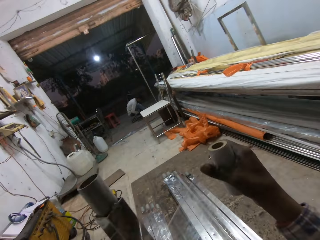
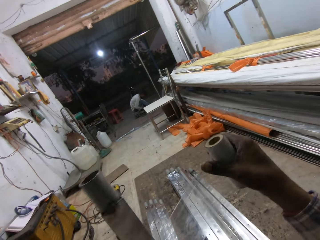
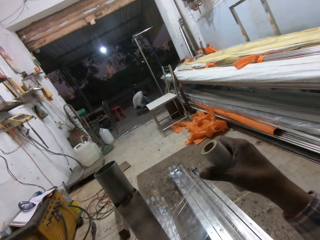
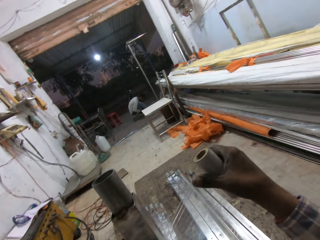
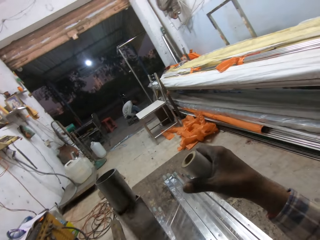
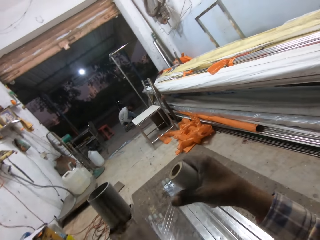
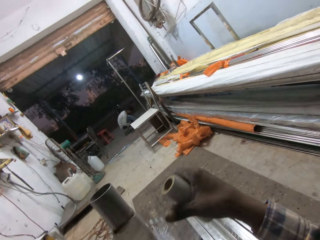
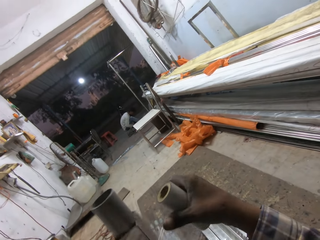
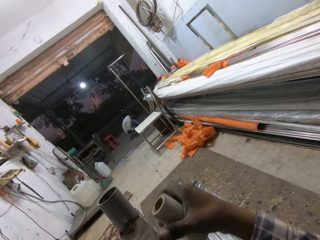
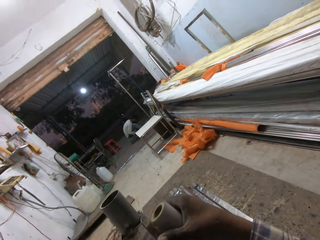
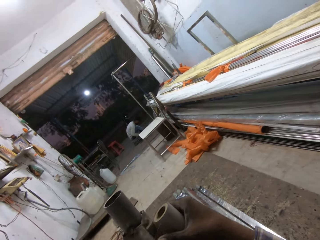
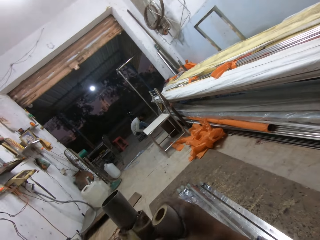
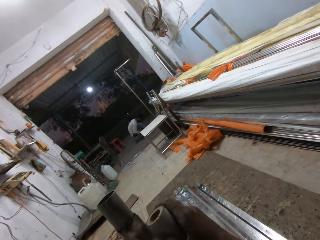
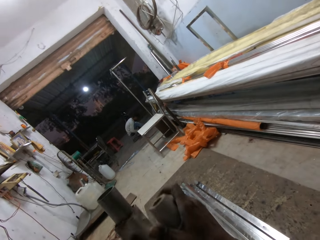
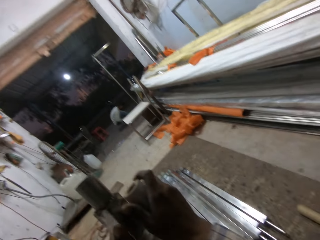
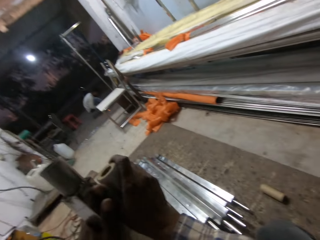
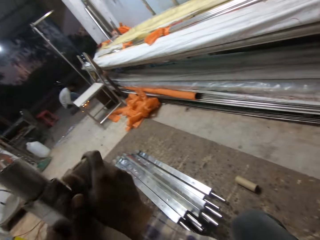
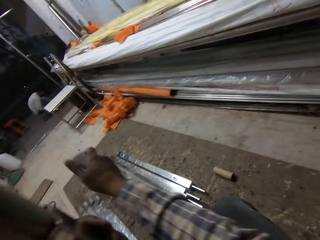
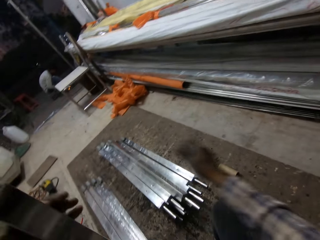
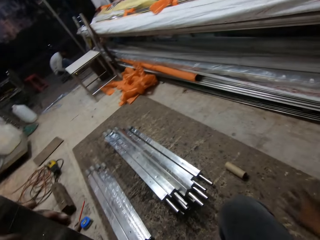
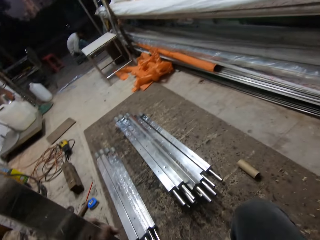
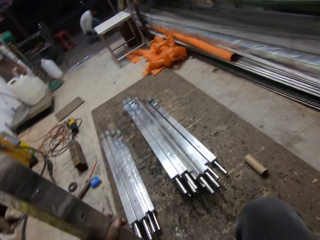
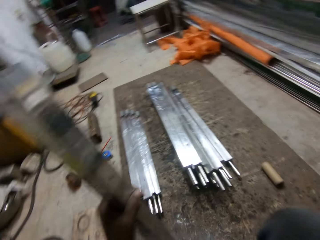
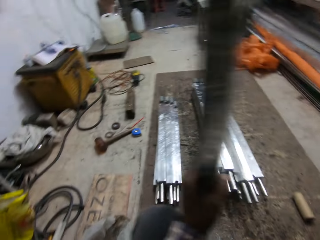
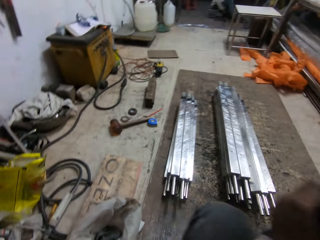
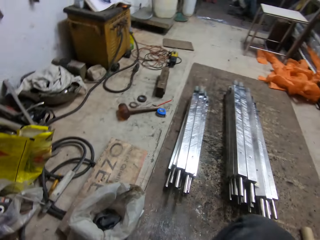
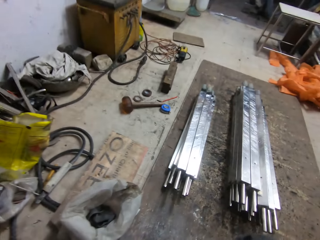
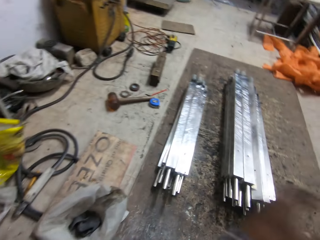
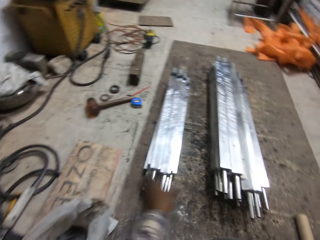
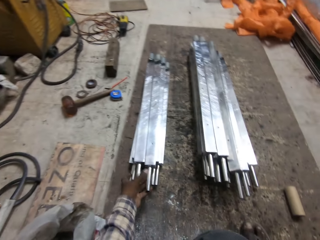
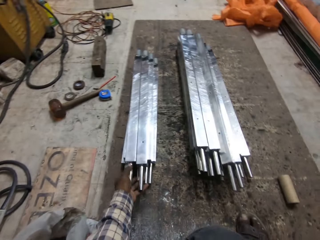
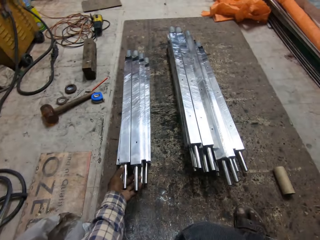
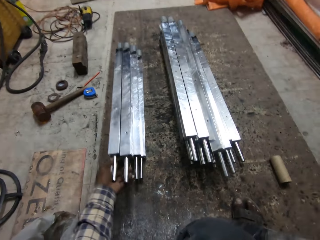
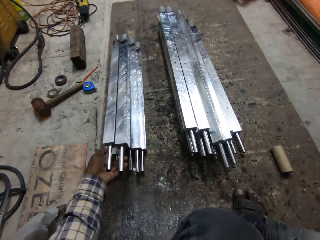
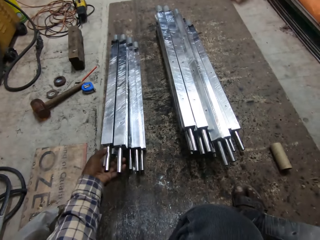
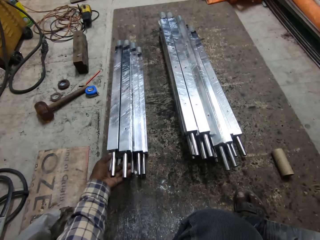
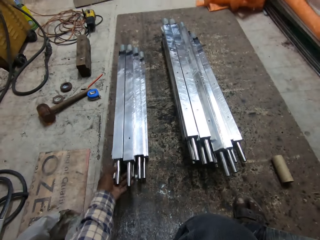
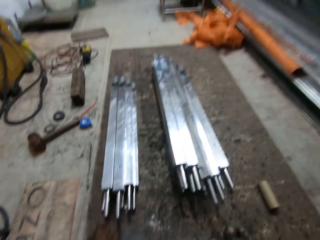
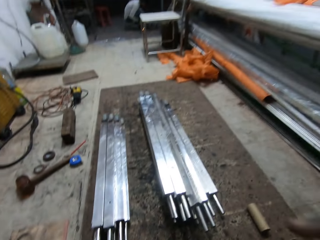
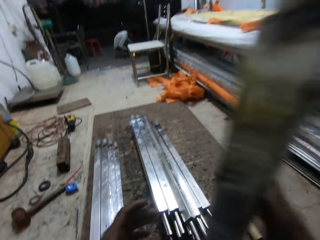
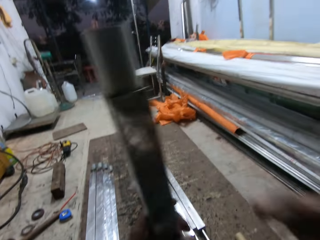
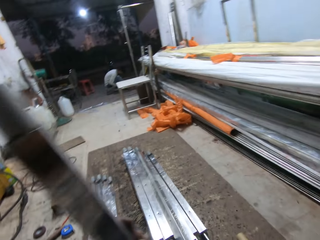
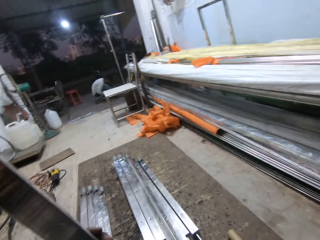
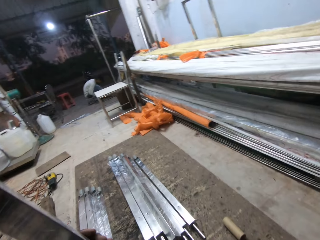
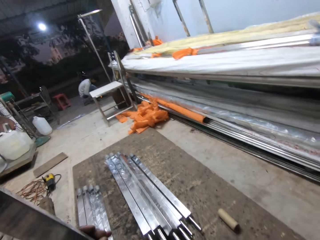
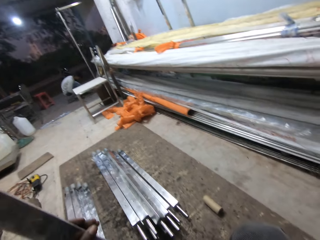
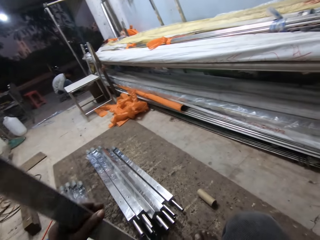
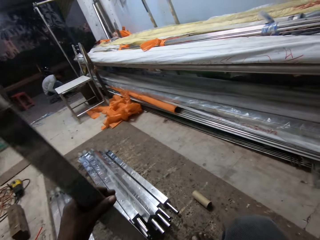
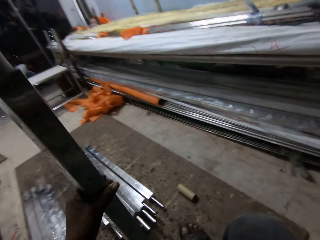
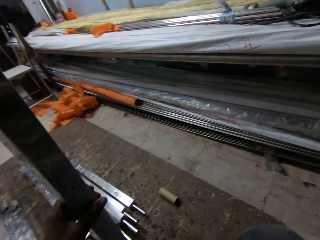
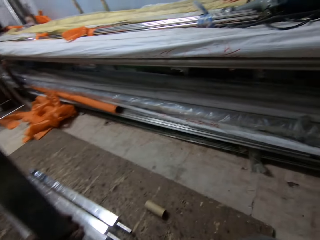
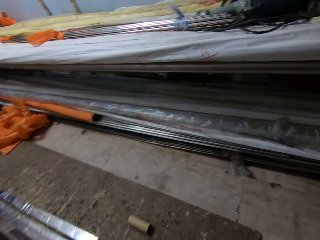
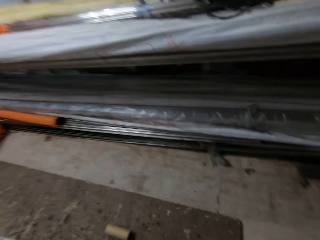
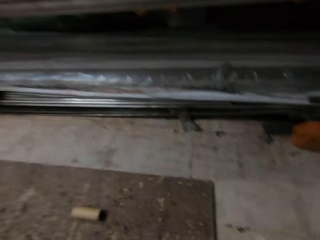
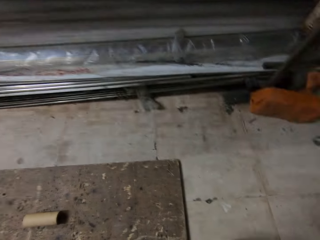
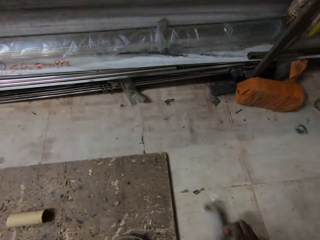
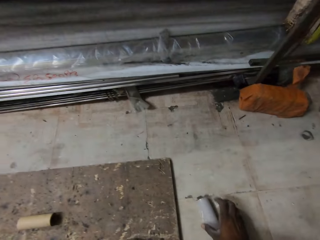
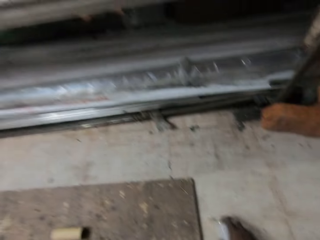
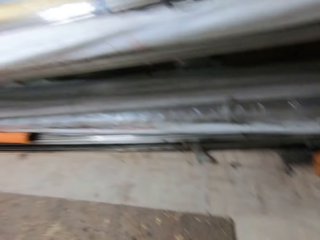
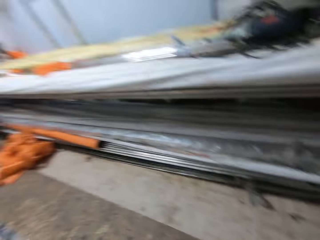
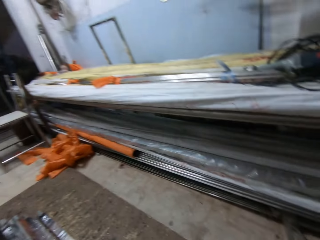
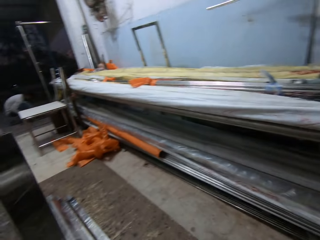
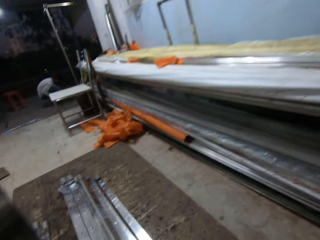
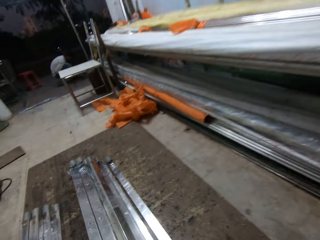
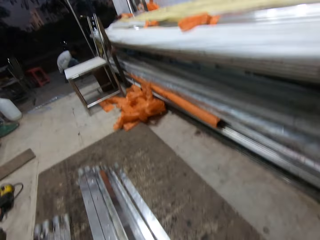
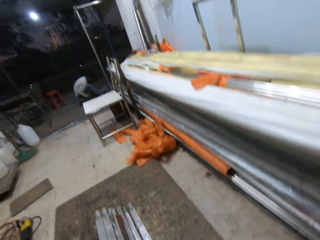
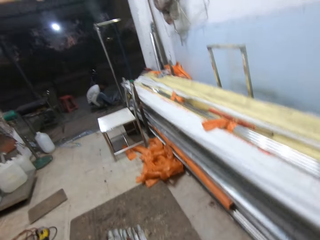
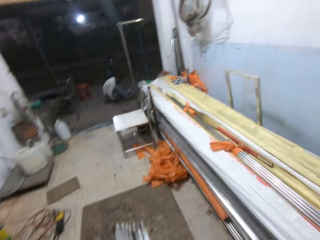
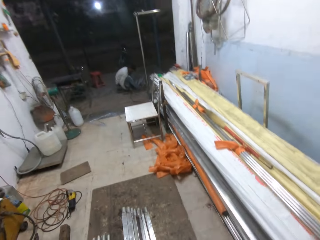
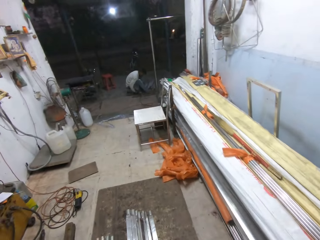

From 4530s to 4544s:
The camera wearer cuts the wrapping plastic from the metal pipe with his right hand. He lifts some metal pipes from some metal pipes on the floor with his left hand. He passes the metal in his right hand into his left hand. He drops the wrapping plastic roll on the floor with his right hand.

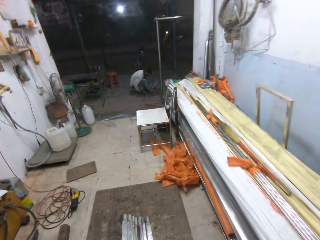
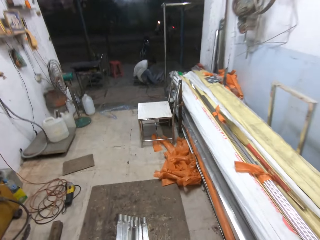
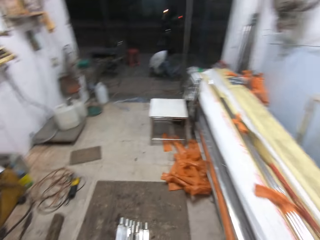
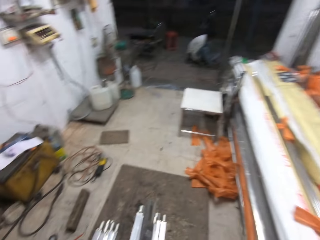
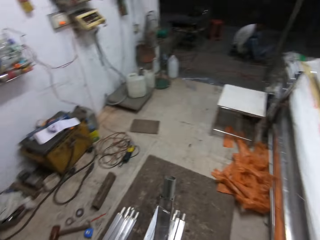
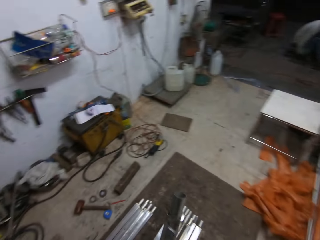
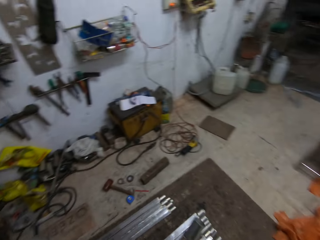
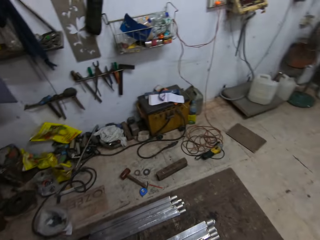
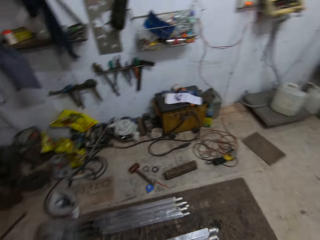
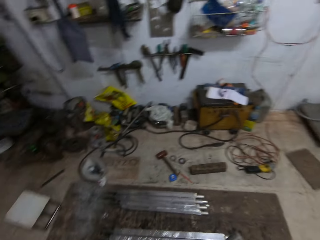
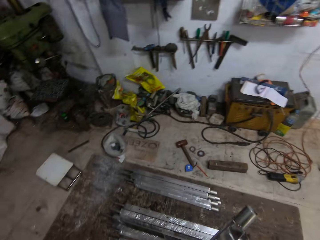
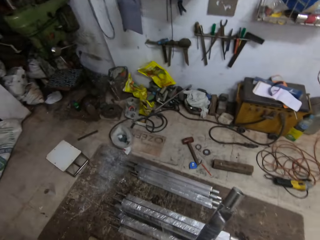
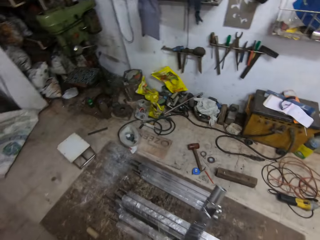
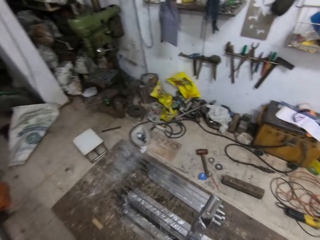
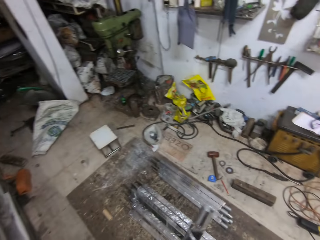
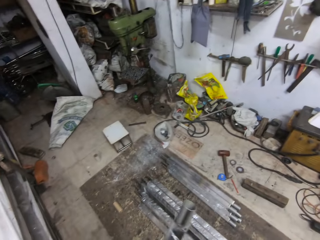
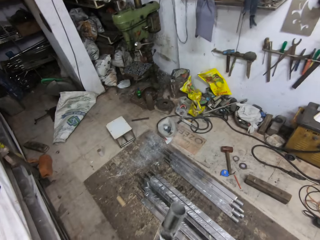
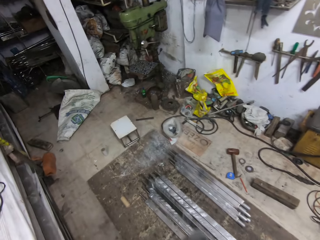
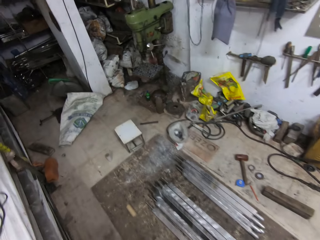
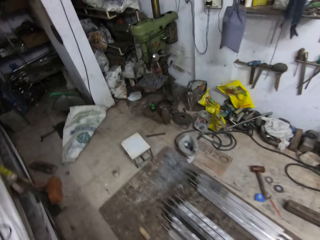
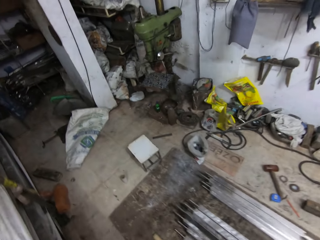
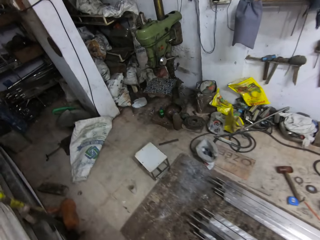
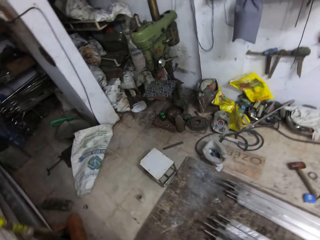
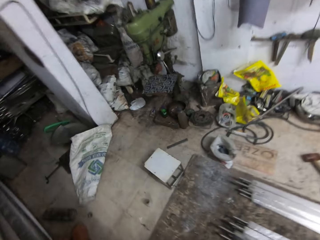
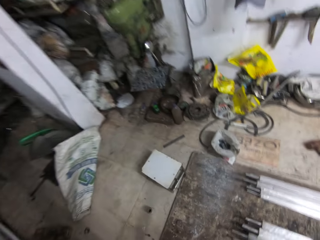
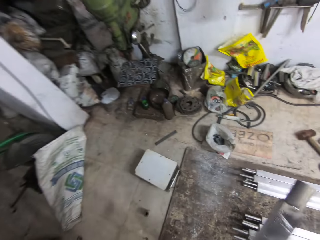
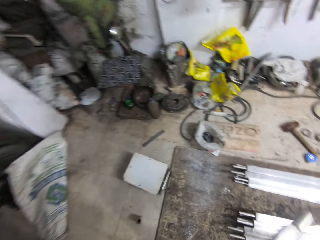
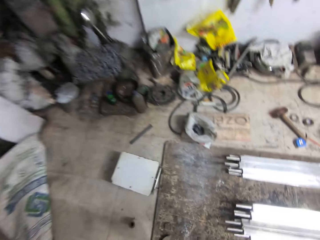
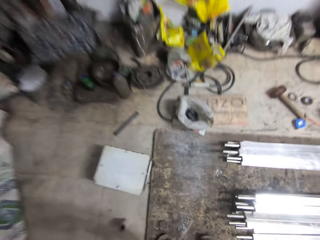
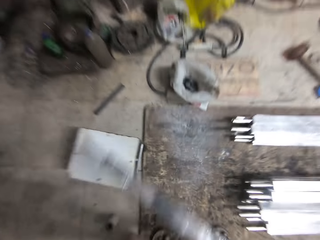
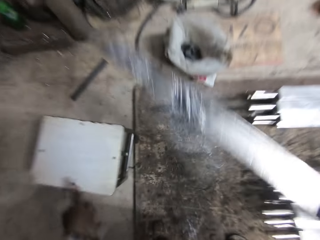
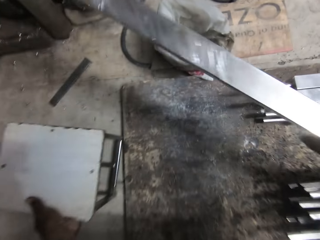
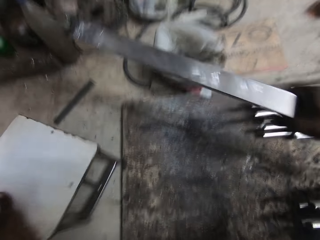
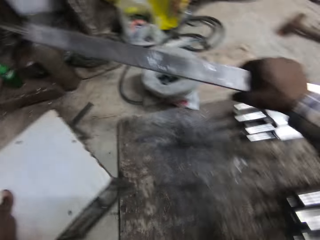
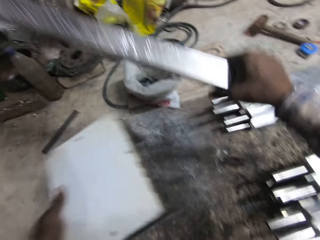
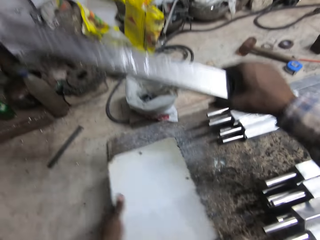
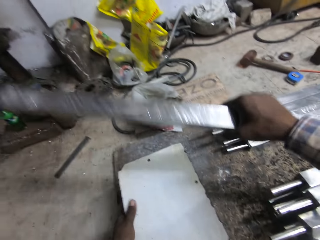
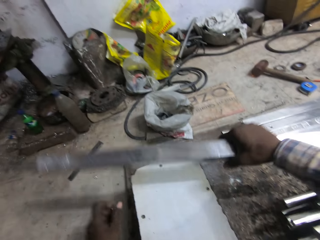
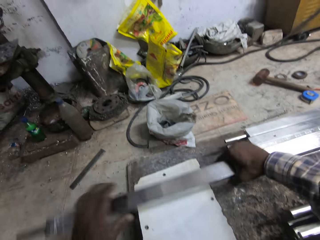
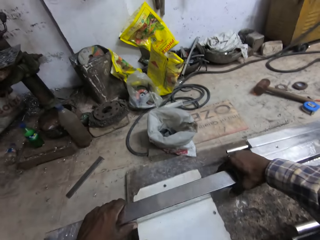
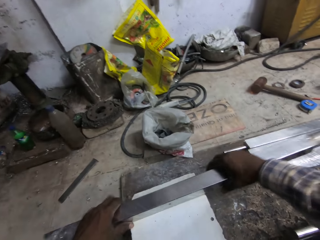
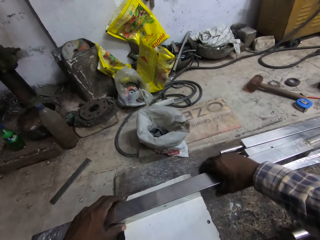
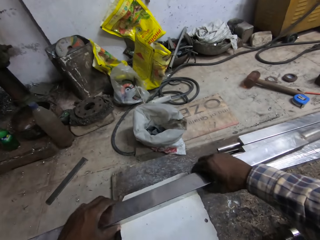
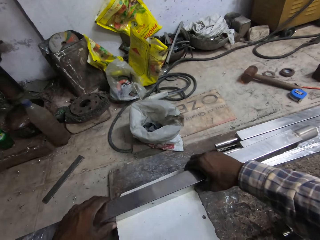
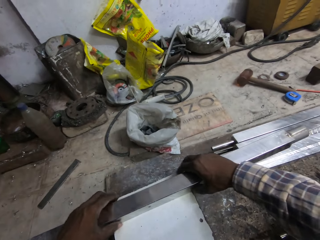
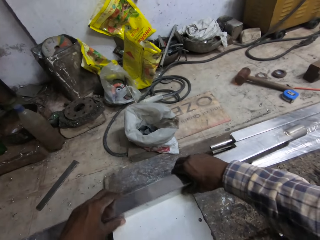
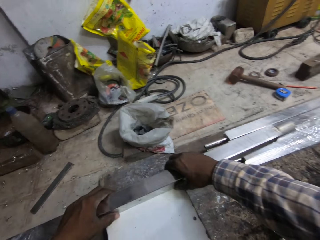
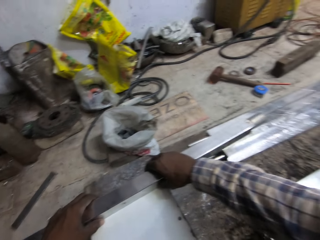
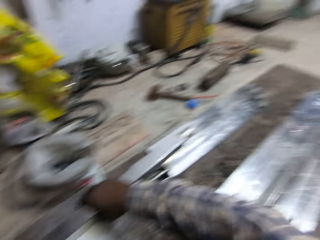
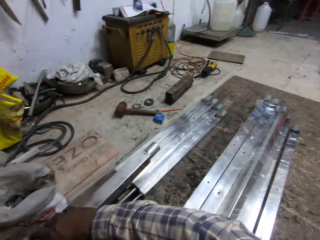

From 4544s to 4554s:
The camera wearer puts the metal bar on the floor. He moves a stool on the floor with his left hand. He places the metal pipe on the stool with both hands.
